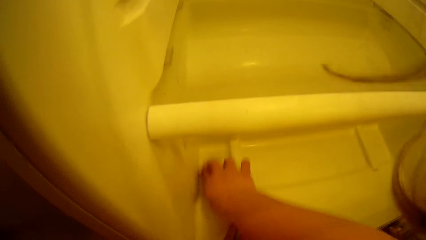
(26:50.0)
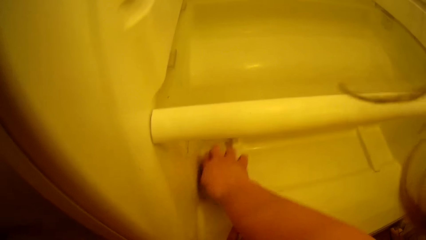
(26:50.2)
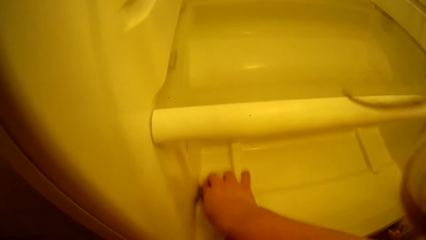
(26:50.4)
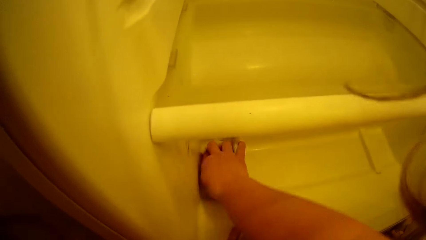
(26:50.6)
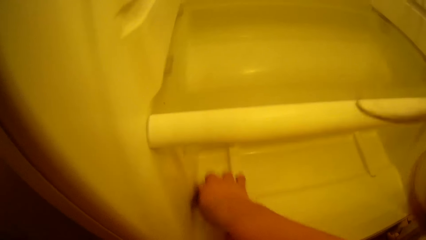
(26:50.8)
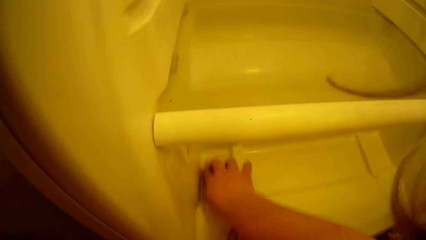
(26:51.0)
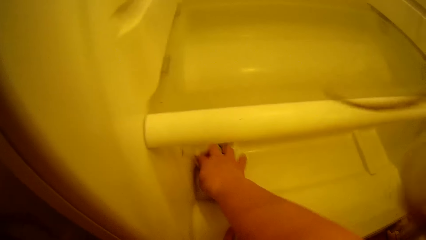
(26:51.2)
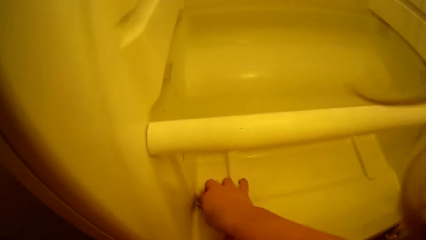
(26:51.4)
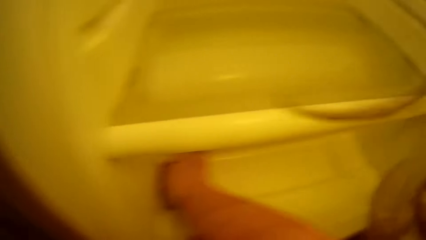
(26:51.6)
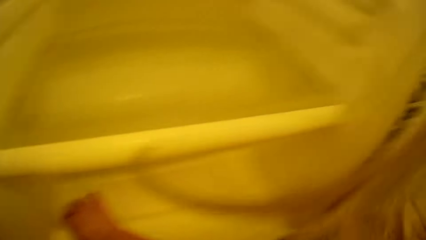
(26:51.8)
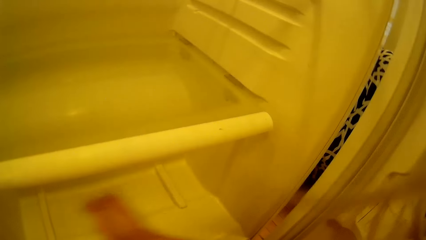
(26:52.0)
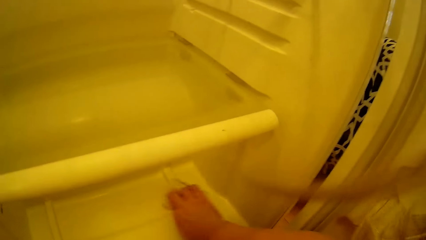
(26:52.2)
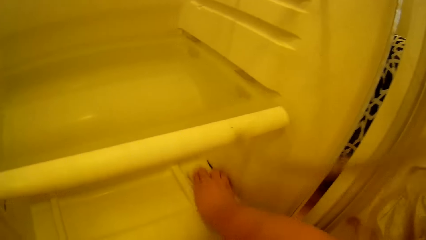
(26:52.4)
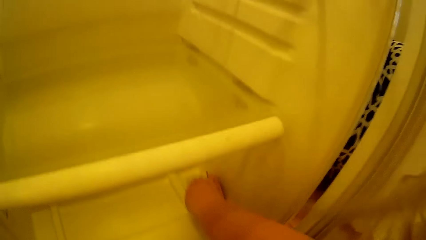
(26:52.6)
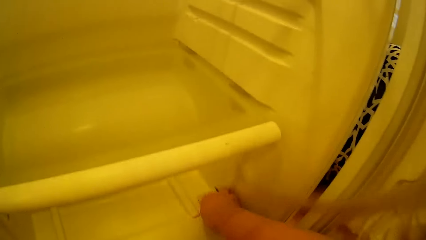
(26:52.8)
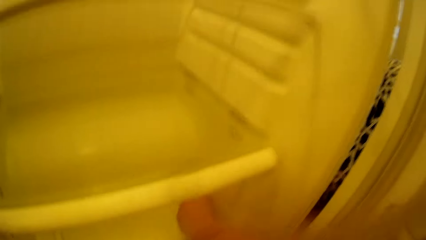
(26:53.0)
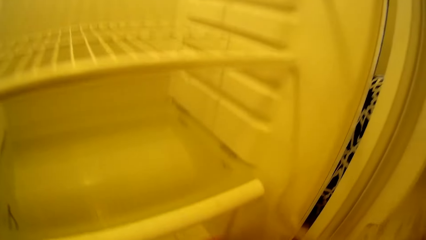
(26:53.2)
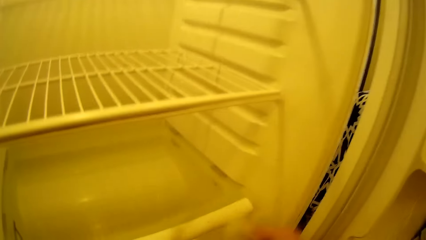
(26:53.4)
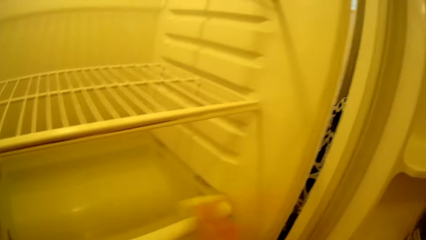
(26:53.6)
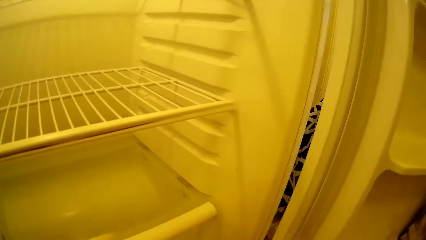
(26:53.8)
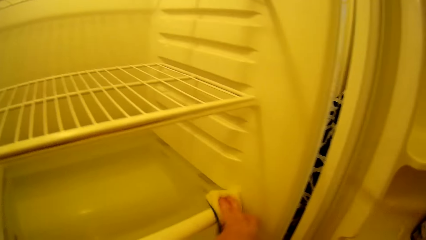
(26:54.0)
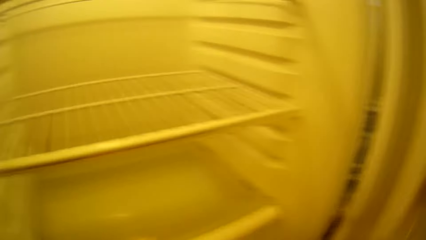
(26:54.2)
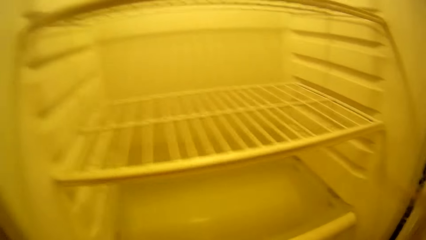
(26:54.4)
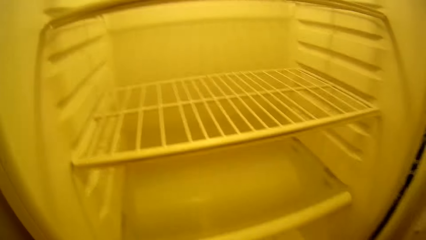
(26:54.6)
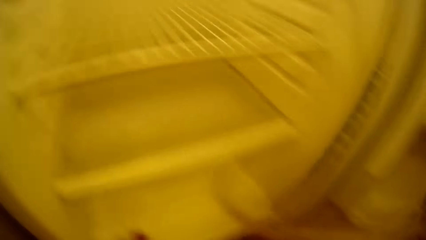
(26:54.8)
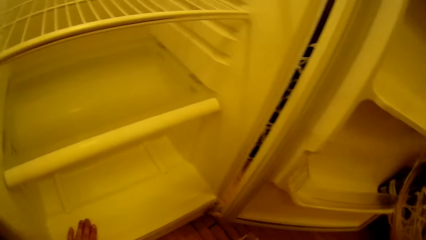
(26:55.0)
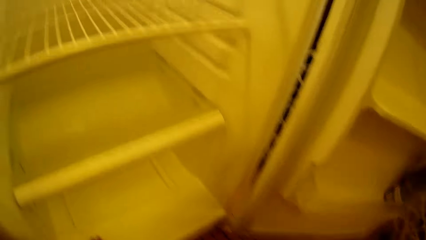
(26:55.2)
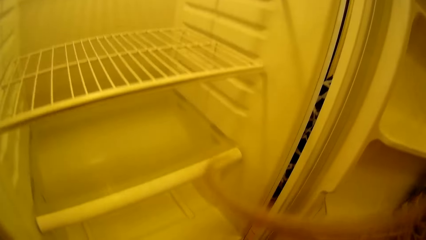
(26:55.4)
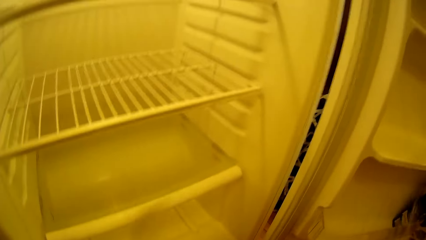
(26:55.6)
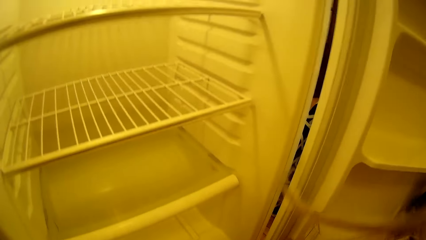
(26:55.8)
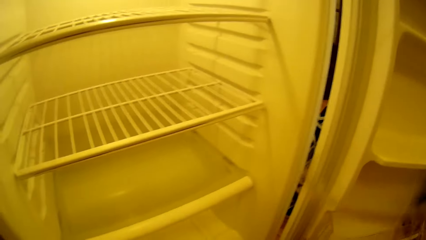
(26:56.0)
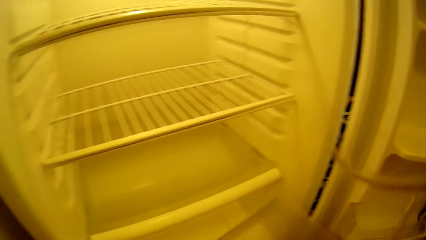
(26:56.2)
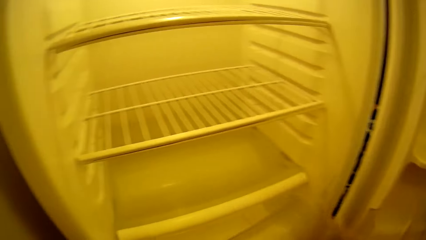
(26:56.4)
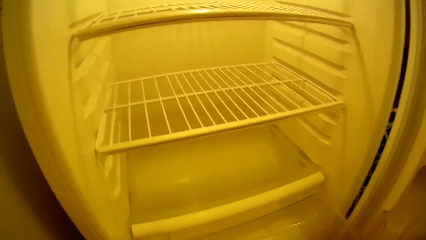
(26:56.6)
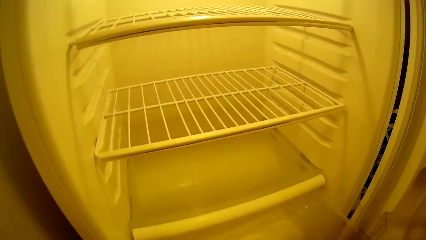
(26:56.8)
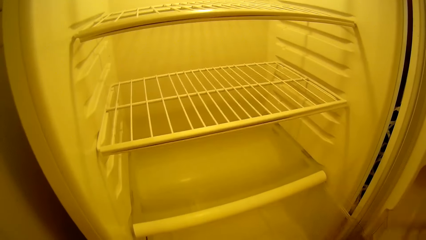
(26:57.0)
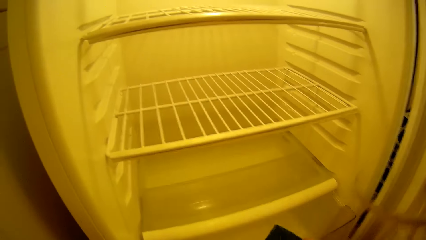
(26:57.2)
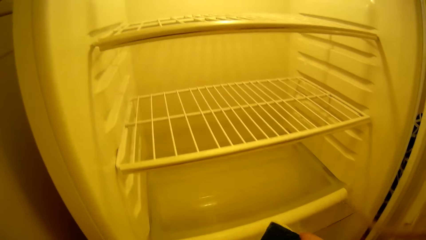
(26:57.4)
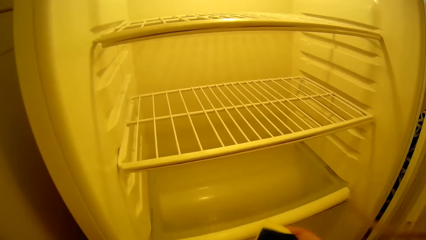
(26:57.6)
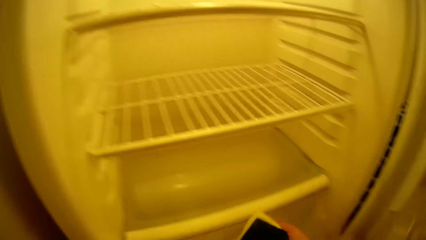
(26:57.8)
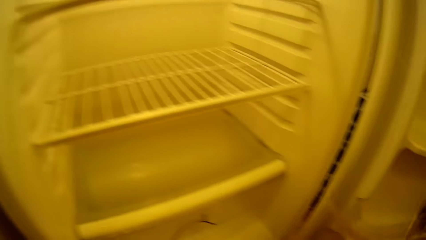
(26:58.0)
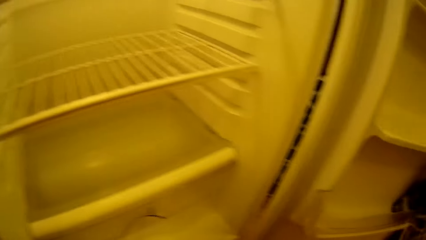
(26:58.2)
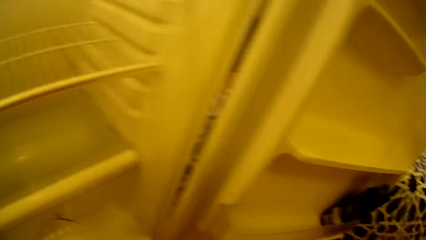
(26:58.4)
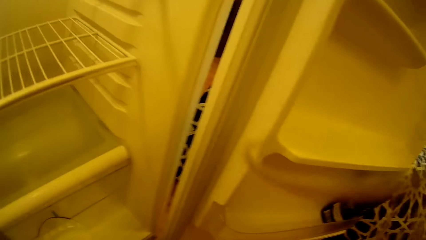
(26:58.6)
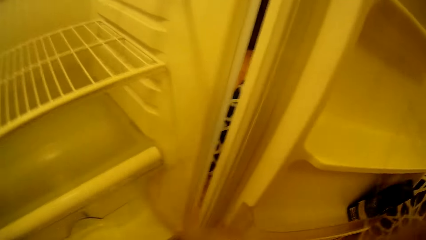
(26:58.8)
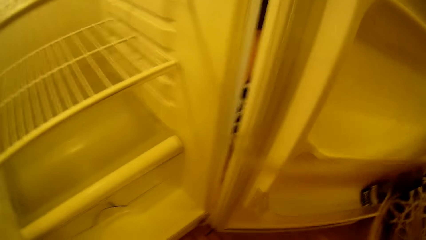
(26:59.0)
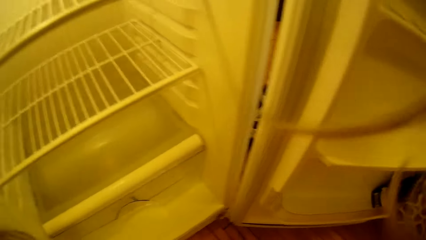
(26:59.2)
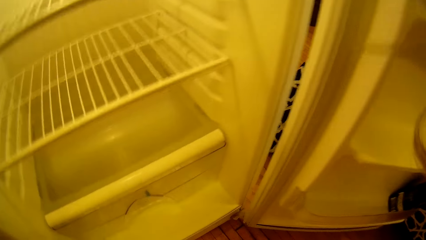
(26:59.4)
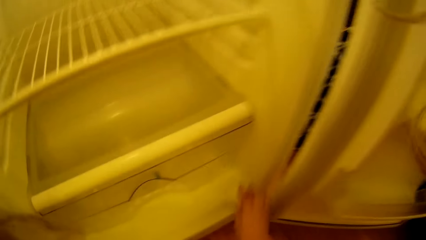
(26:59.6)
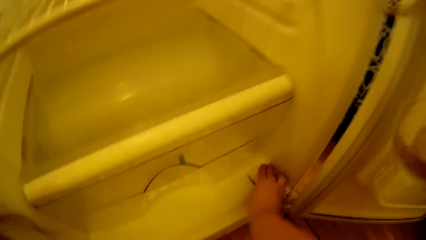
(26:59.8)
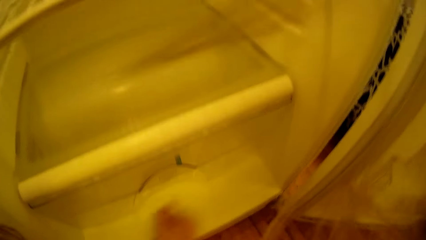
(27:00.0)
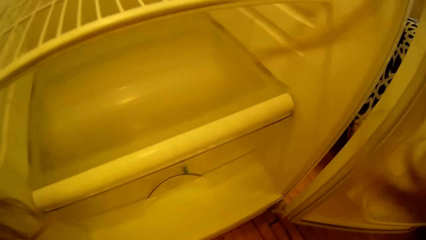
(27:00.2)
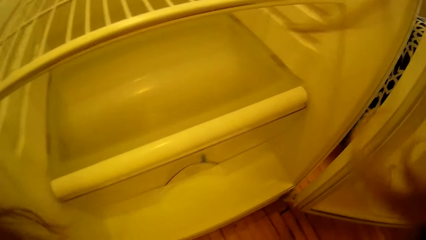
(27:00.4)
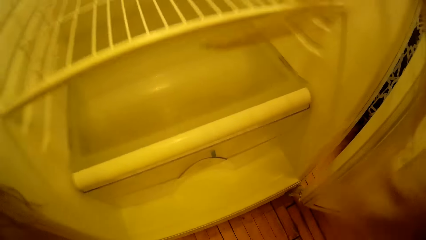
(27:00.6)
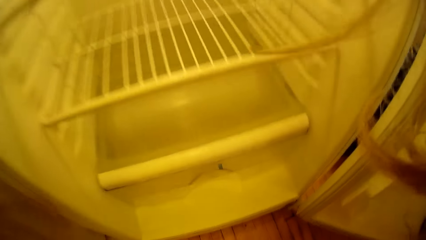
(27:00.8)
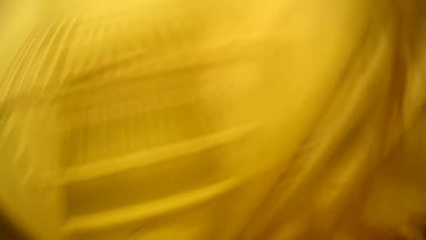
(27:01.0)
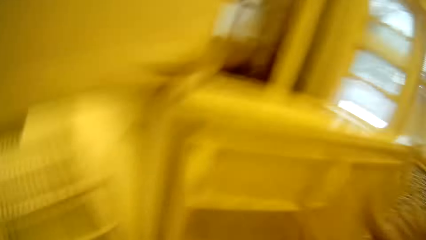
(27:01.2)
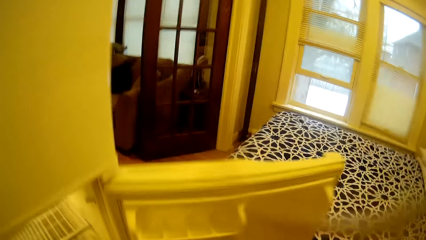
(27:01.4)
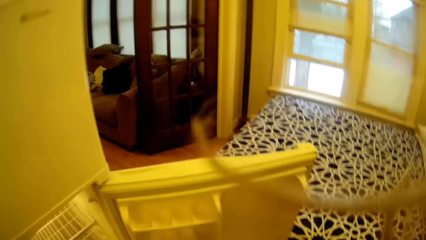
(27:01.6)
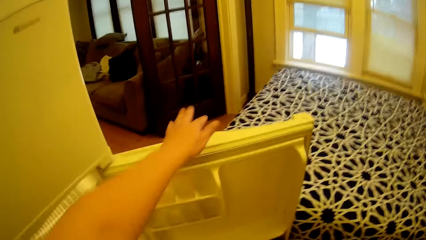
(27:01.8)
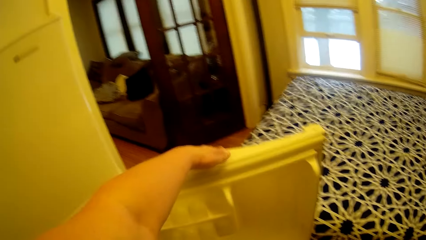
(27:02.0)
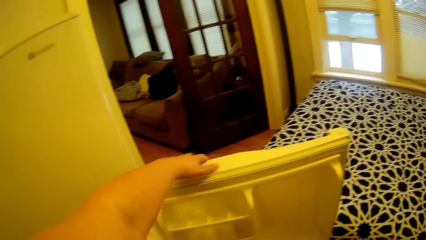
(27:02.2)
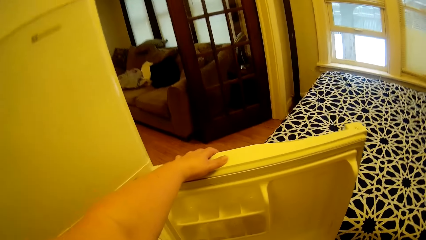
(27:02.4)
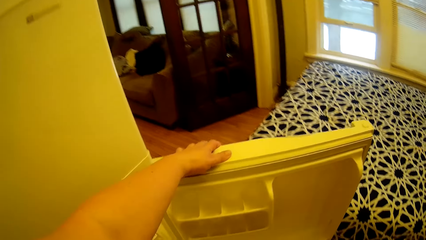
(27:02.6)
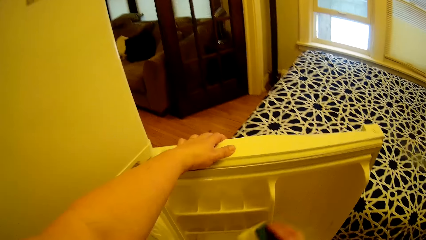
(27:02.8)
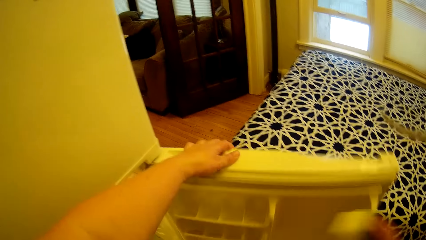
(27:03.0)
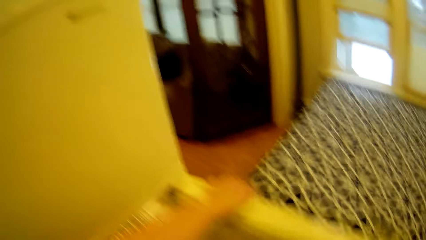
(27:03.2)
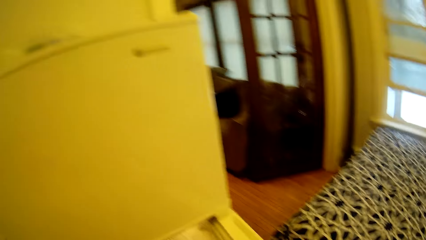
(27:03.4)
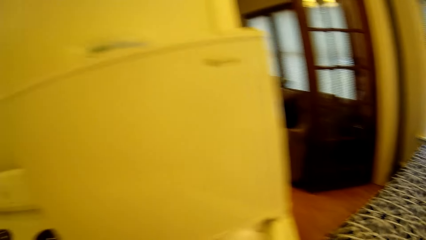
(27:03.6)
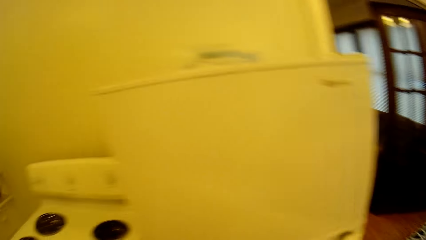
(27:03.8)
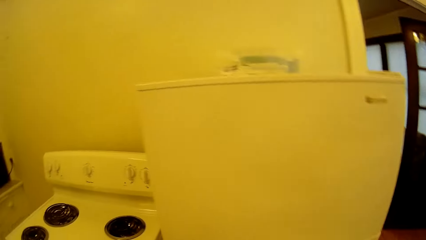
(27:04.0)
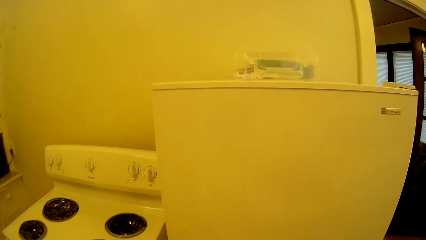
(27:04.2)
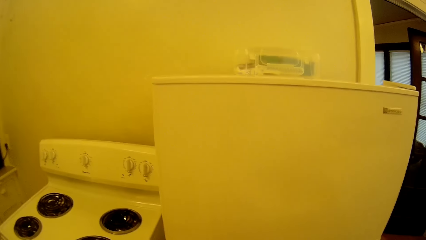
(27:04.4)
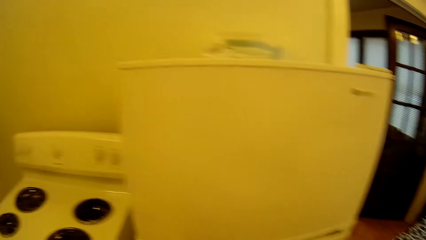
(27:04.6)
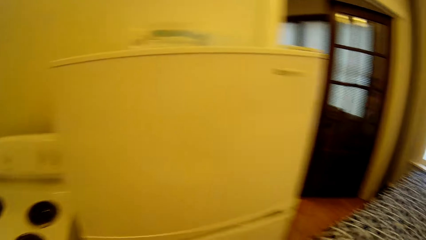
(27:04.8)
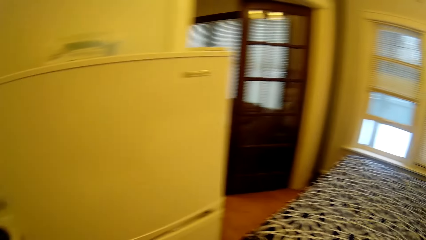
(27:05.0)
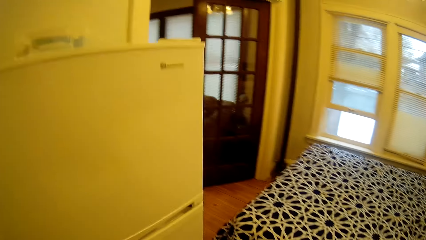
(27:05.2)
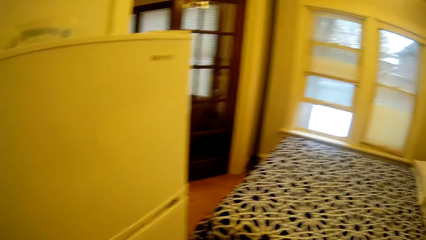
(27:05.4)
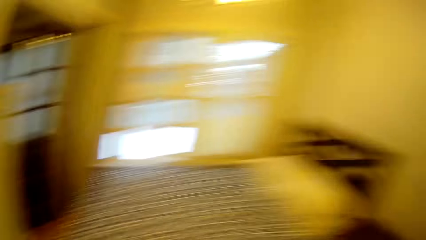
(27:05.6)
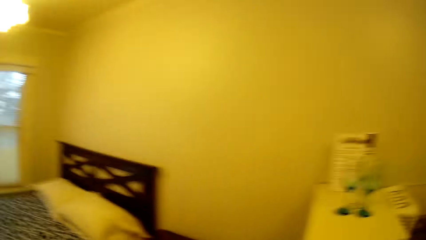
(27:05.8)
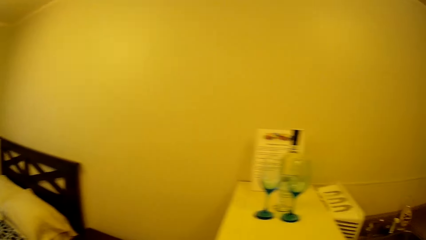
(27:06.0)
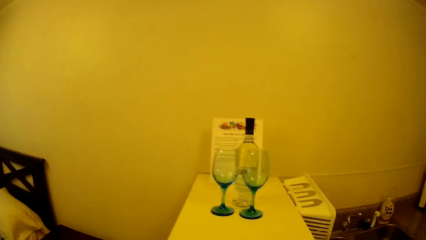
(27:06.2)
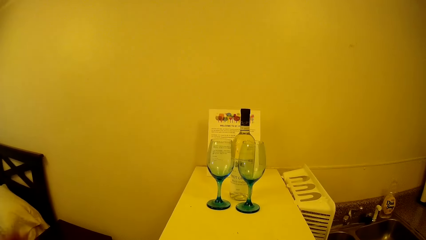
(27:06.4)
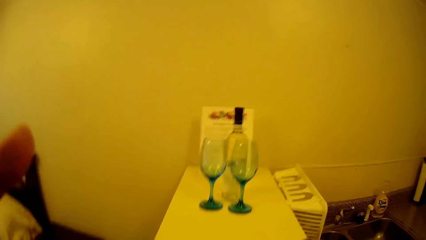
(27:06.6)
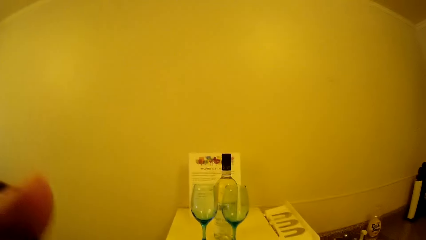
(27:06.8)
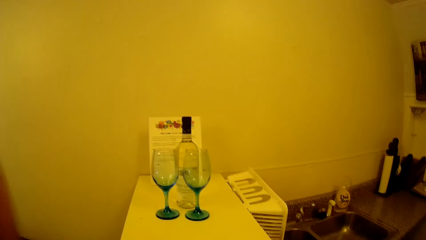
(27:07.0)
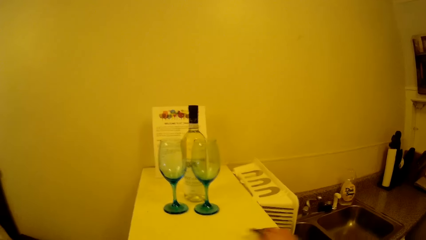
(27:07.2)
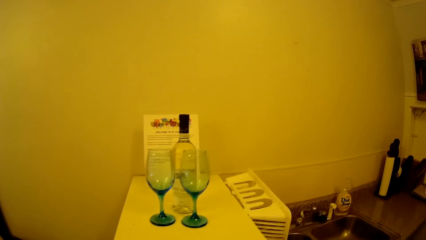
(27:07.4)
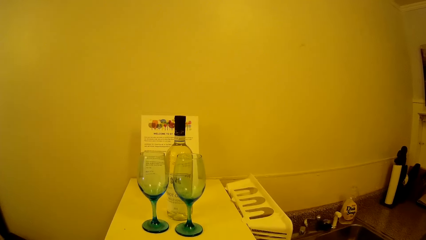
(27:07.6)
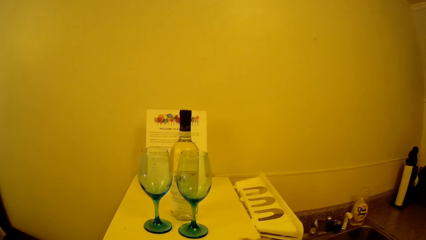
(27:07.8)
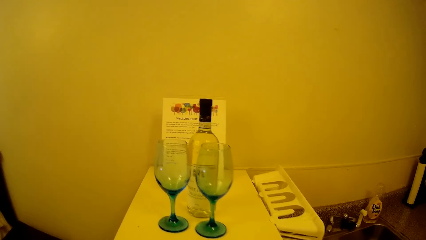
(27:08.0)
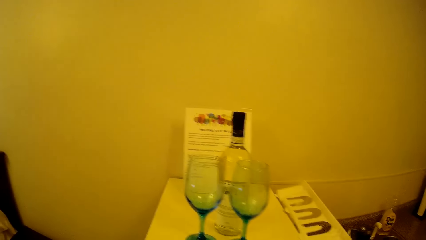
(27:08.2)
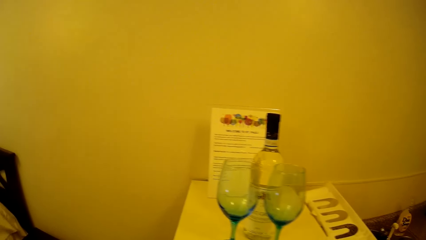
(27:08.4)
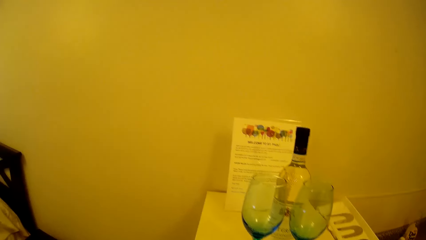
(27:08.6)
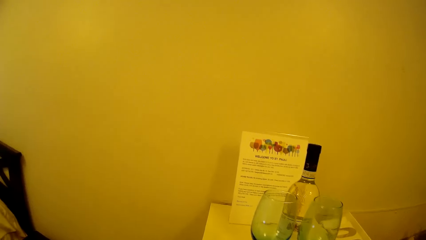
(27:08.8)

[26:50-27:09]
The camera wearer puts the crisper in the fridge. They wipe inside the fridge. They stand up. They close the fridge door. They look around in the house. They lift a hand towards the head. They look around in the house.
